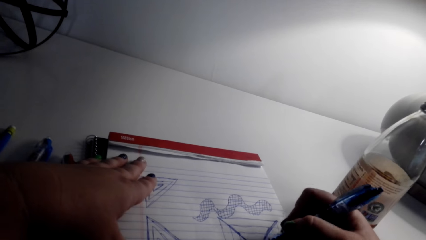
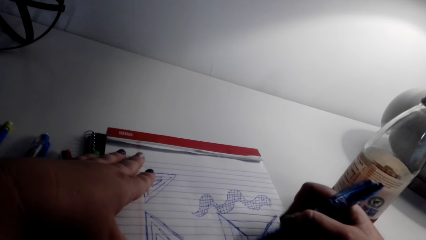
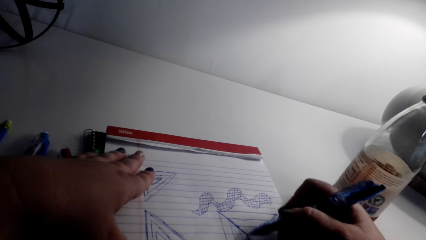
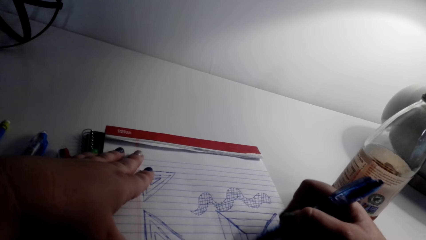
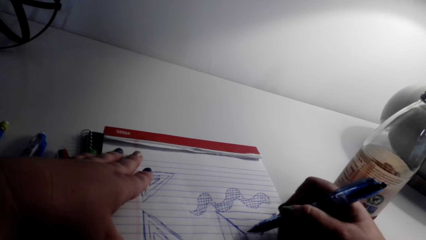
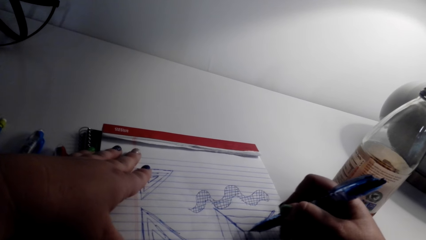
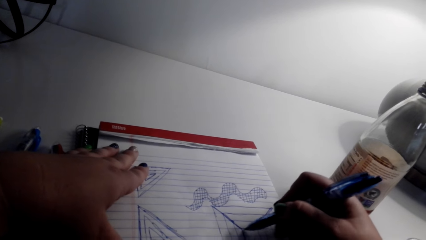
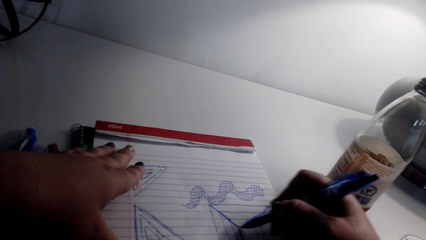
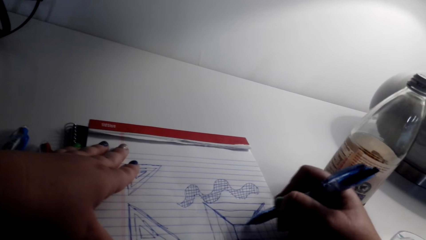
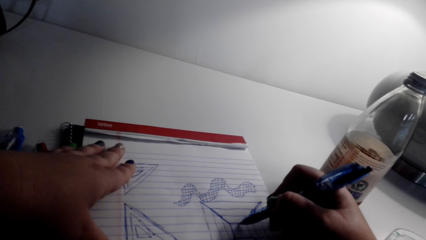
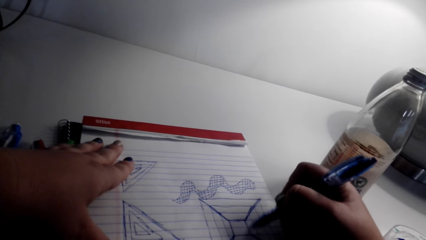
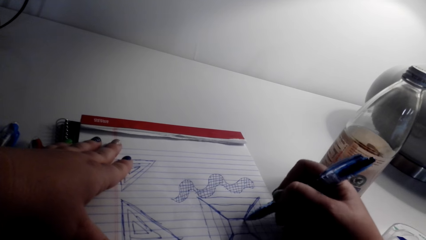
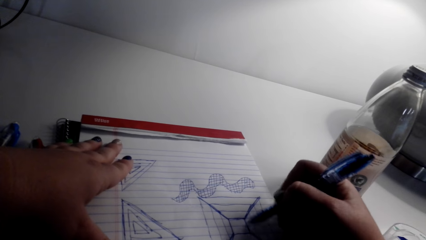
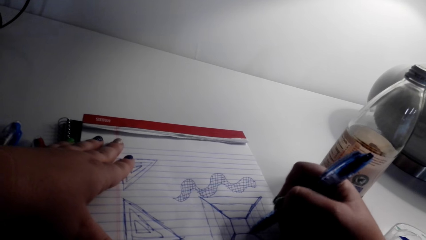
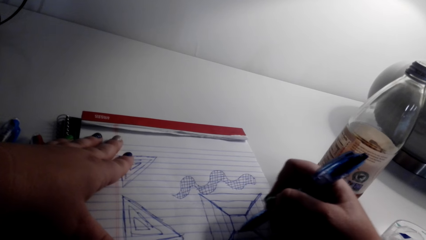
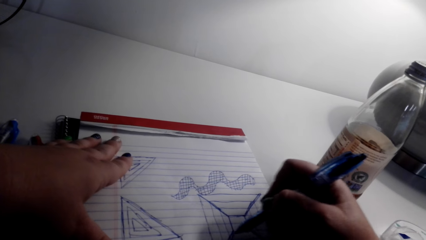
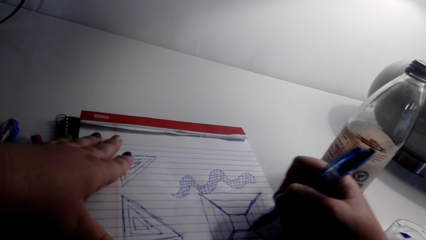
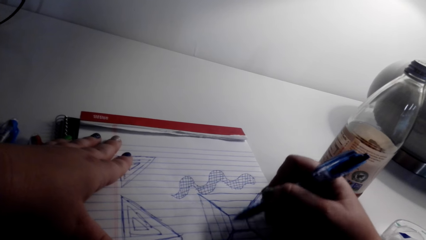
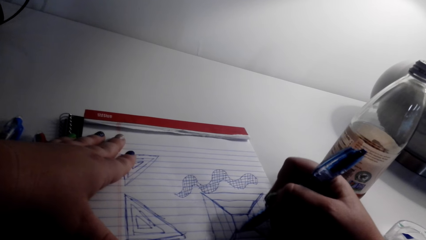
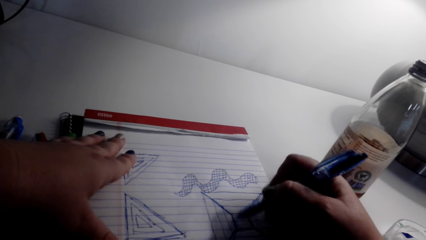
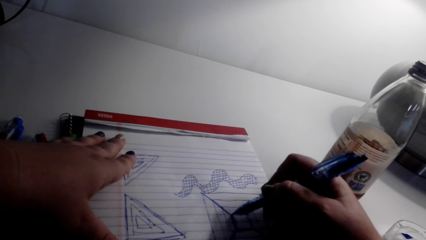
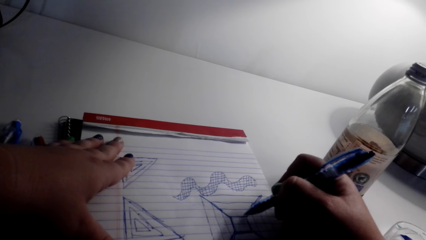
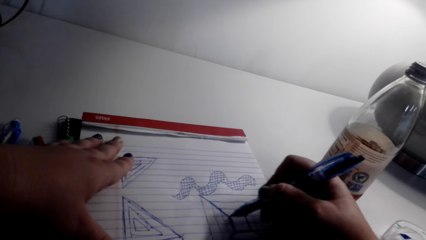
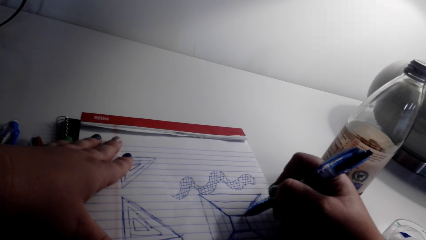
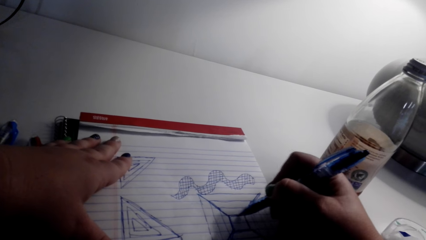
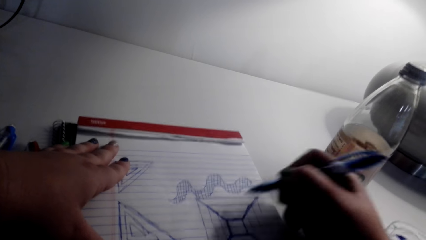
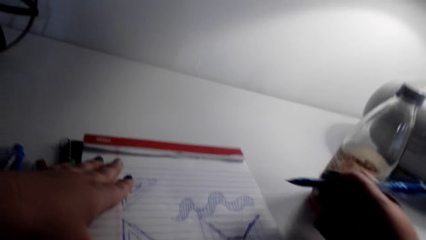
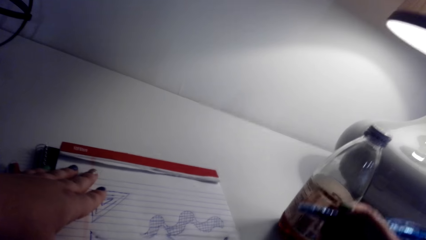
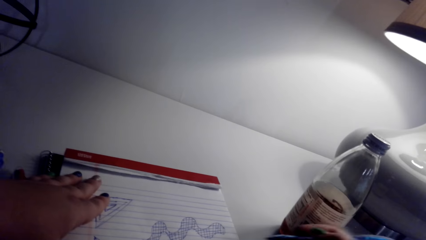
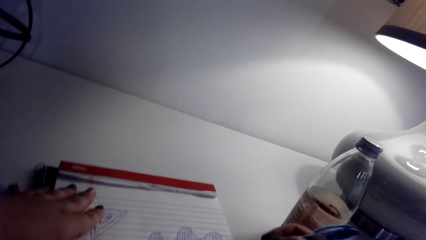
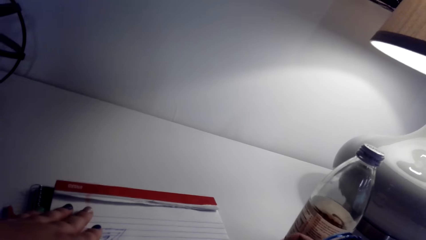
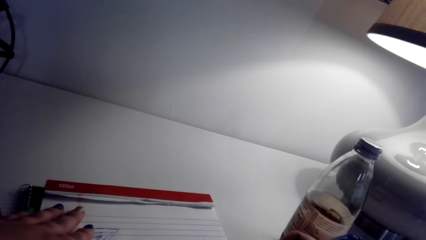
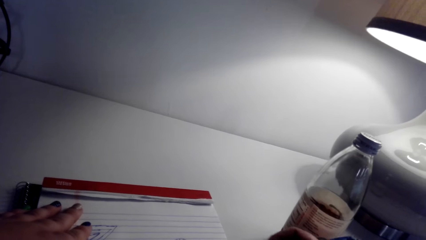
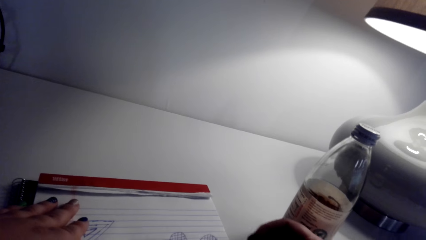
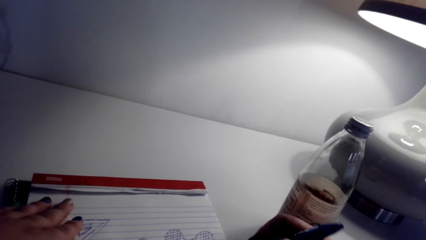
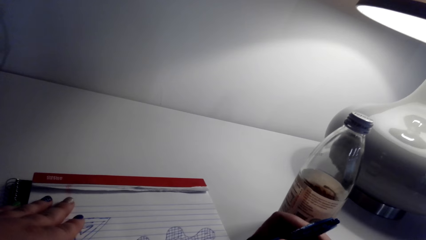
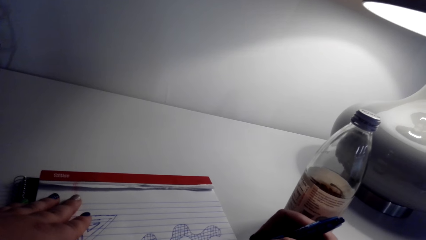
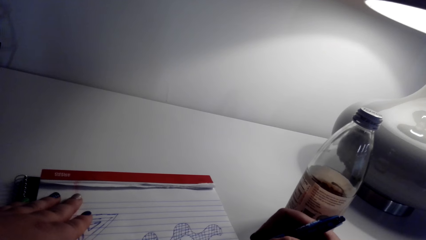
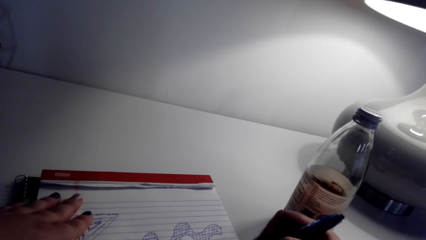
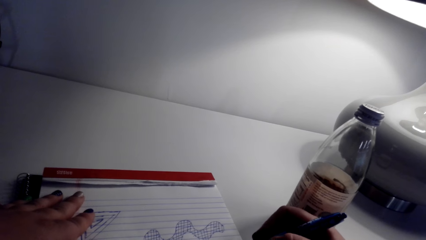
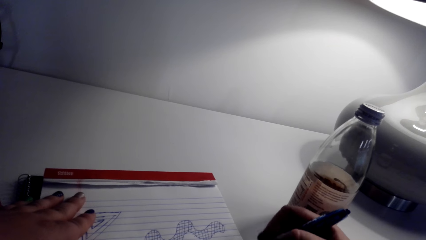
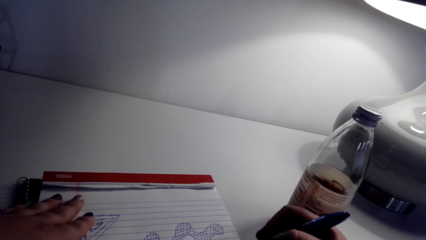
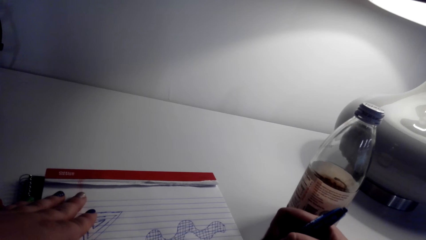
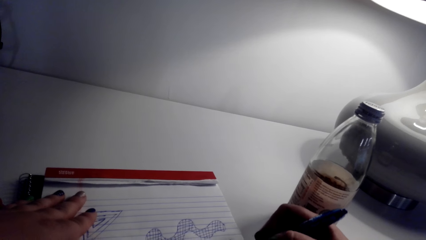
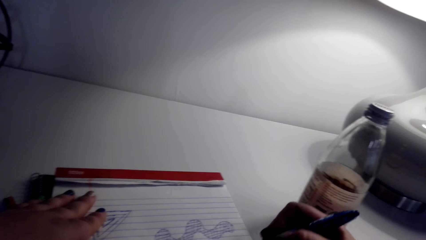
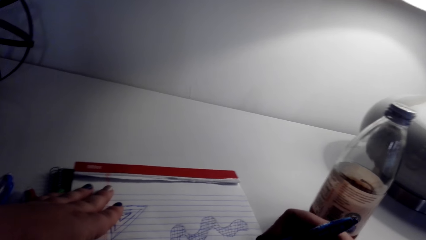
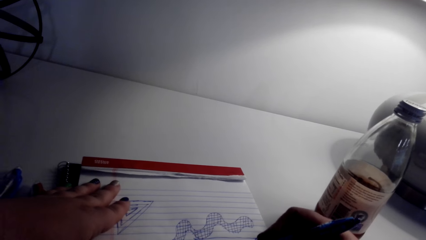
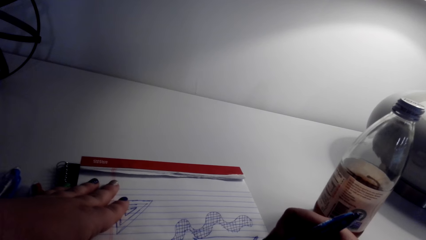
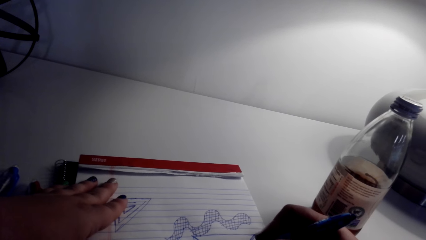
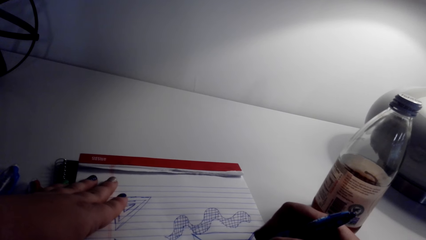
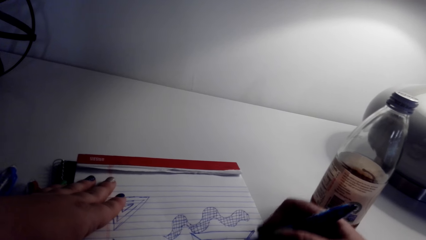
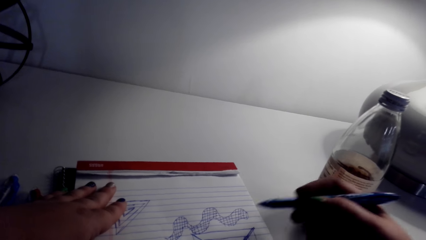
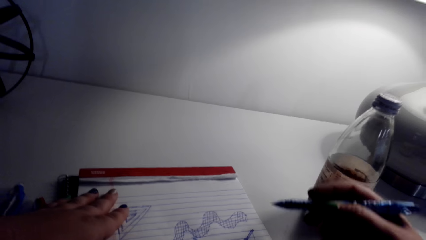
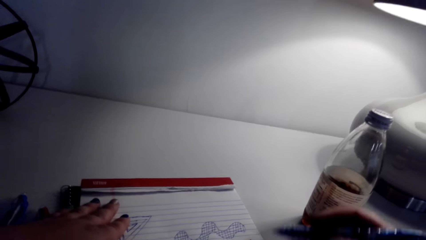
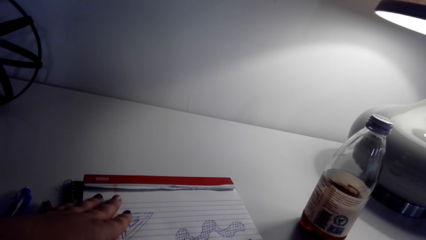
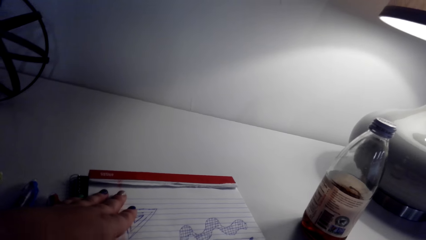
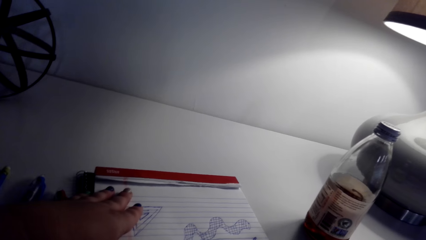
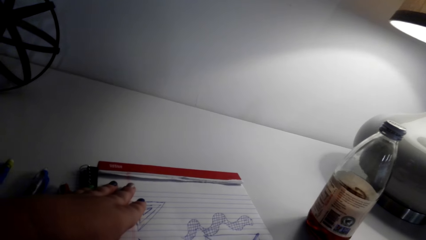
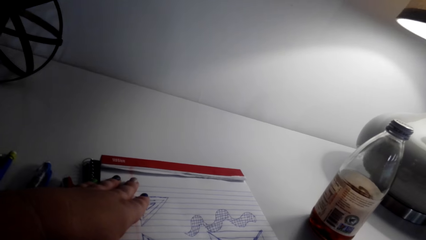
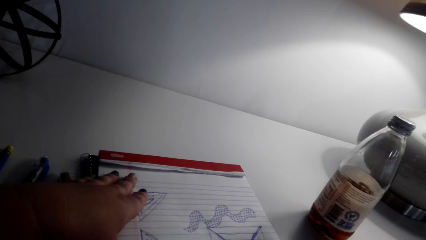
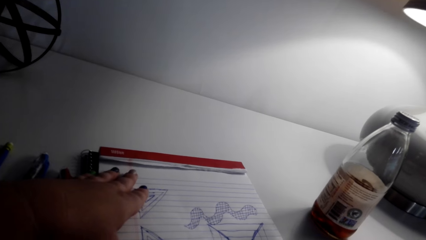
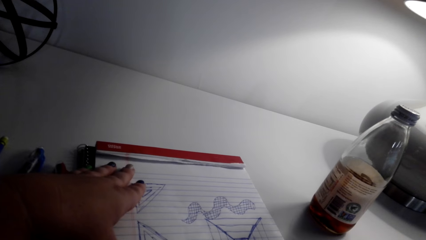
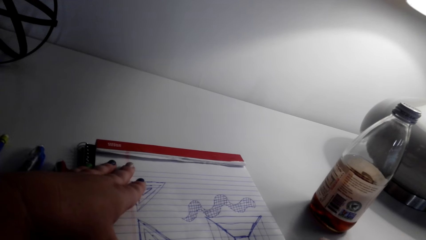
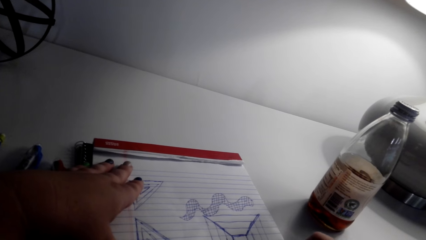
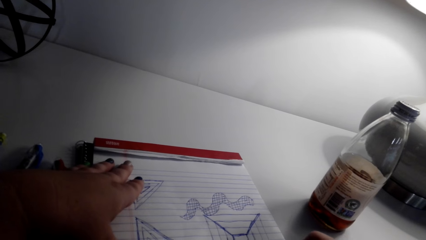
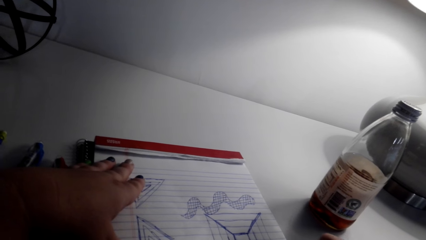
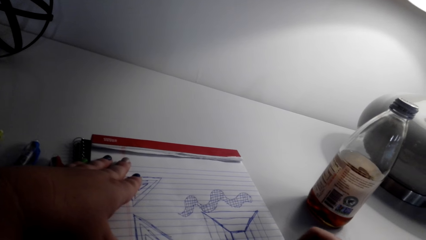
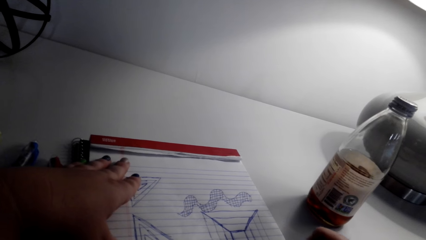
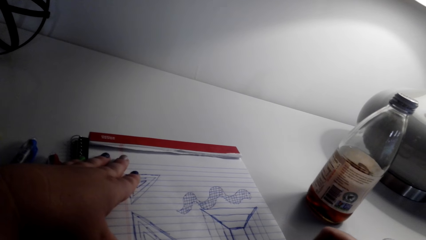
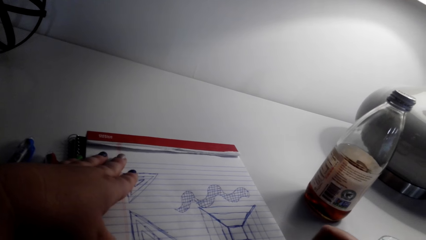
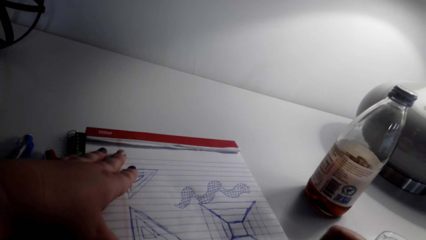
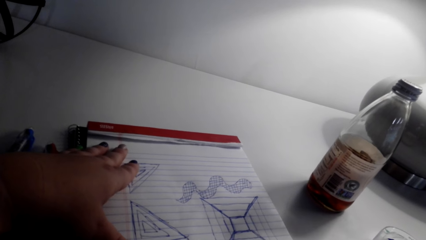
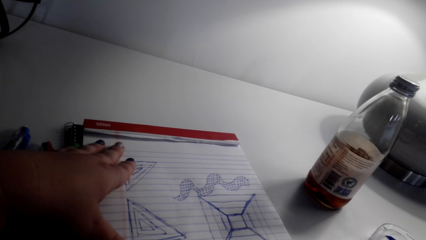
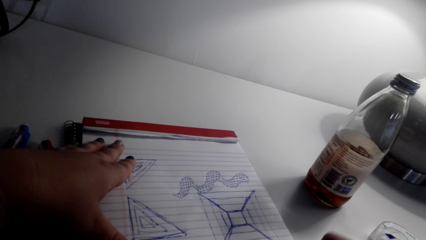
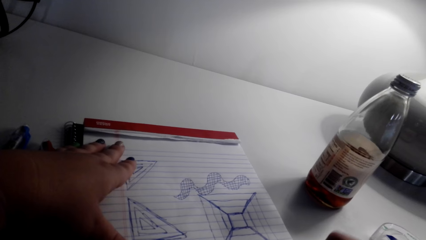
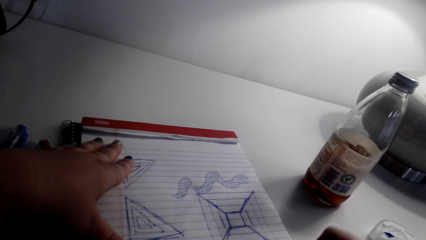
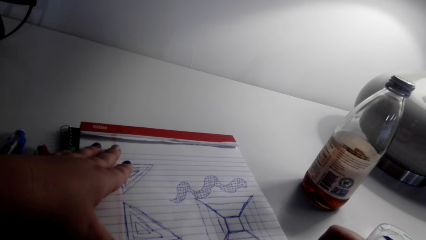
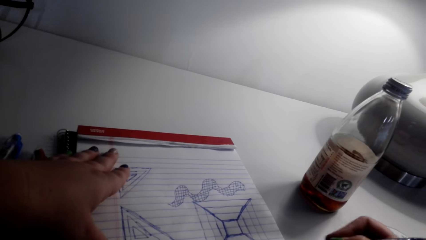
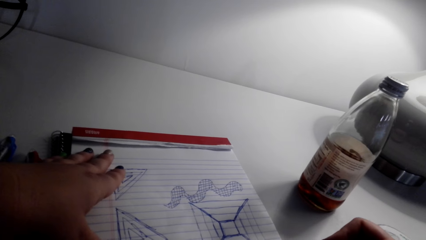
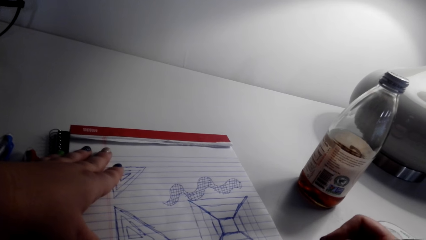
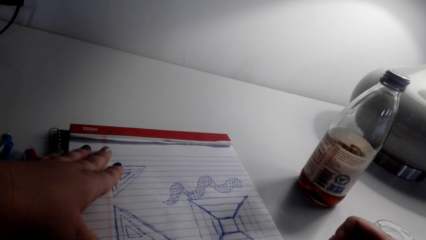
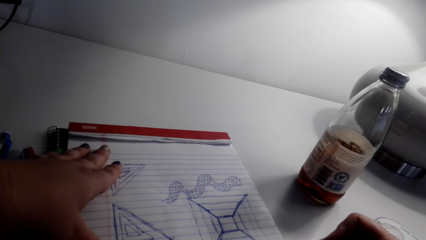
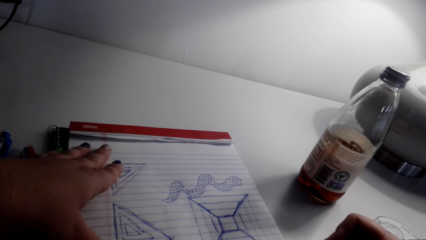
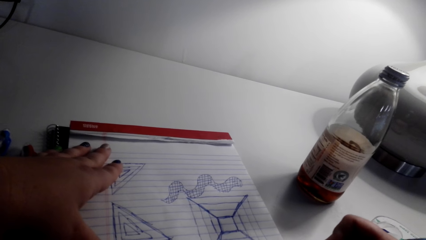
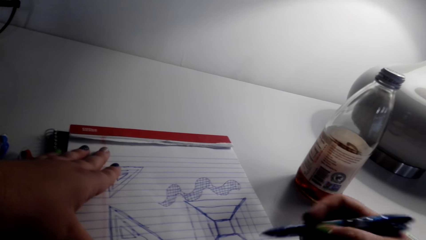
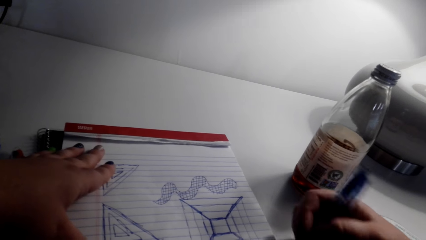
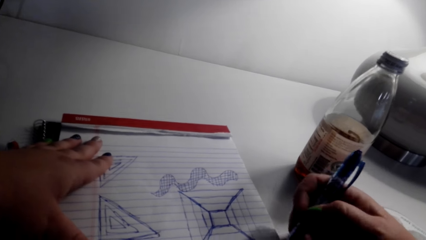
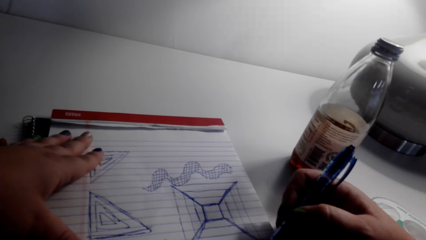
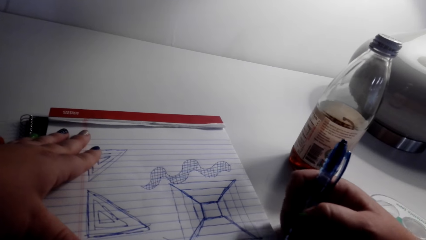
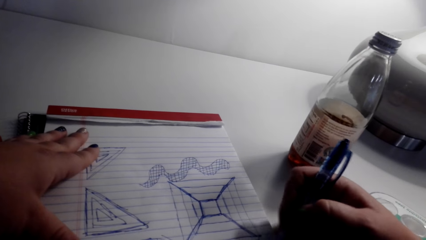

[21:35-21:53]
The camera wearer looks at the drawings. They draw on the writing pad. They look at the drawings. They draw on the writing pad.
